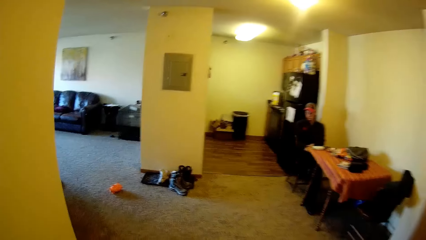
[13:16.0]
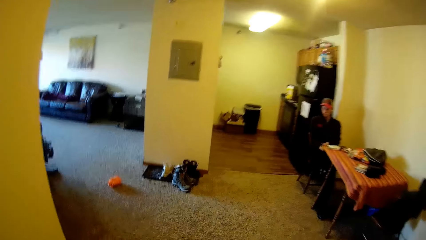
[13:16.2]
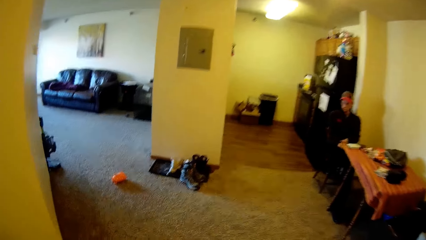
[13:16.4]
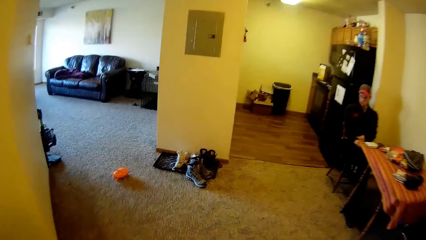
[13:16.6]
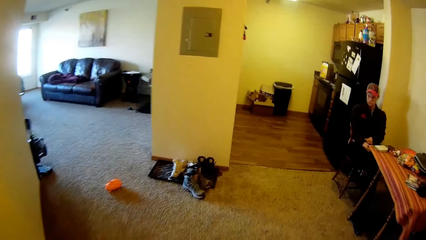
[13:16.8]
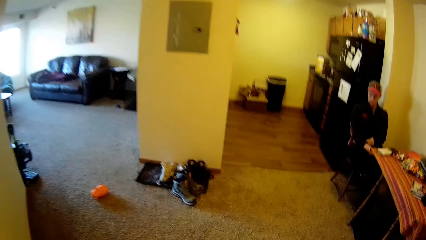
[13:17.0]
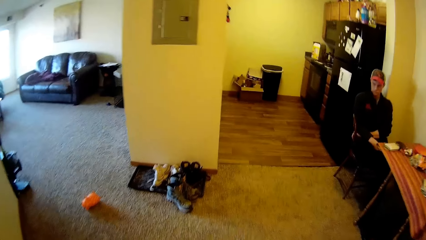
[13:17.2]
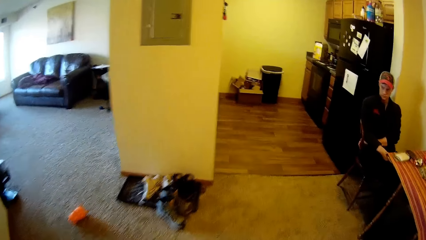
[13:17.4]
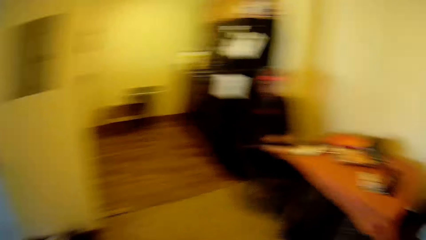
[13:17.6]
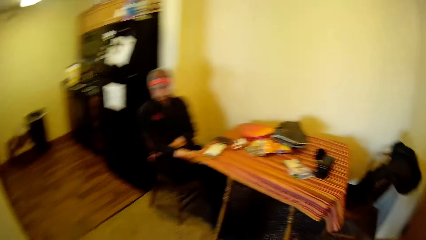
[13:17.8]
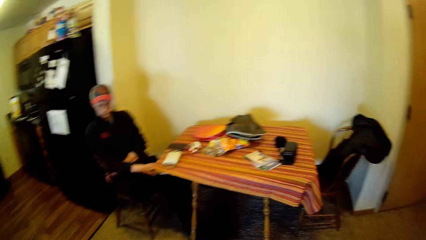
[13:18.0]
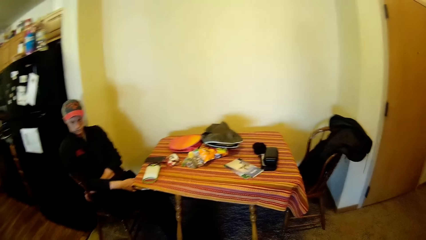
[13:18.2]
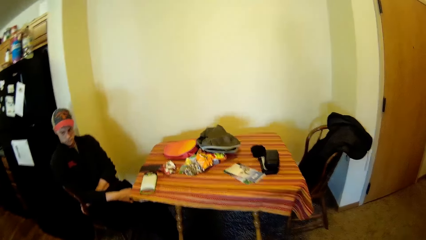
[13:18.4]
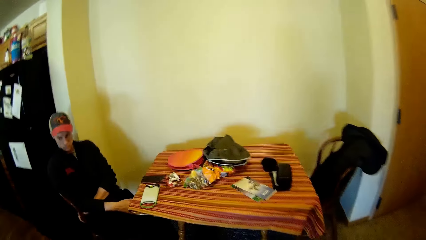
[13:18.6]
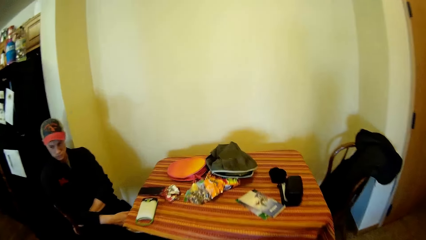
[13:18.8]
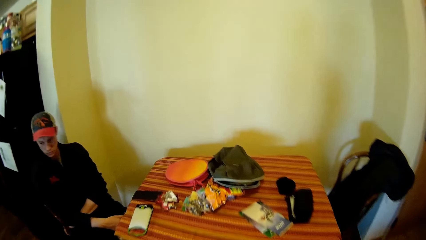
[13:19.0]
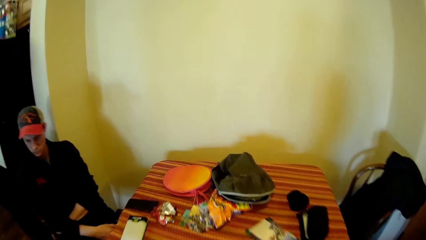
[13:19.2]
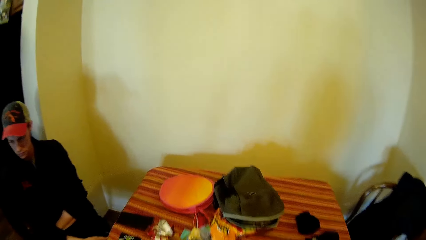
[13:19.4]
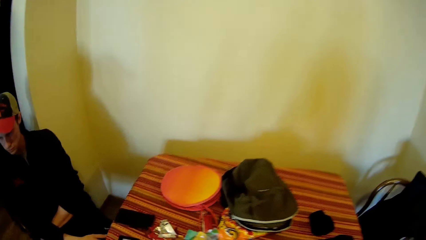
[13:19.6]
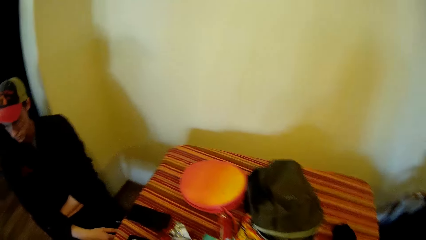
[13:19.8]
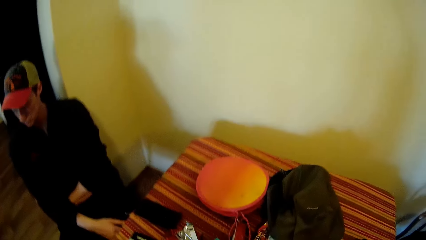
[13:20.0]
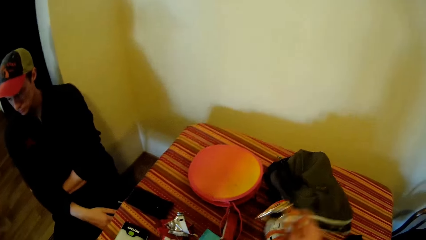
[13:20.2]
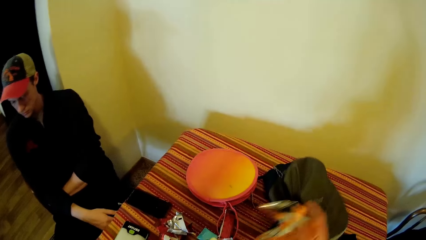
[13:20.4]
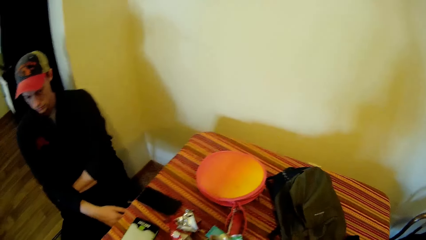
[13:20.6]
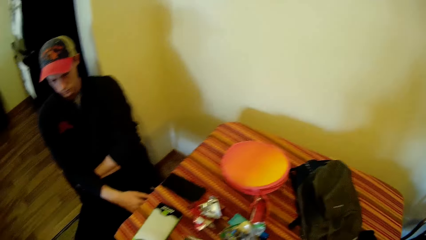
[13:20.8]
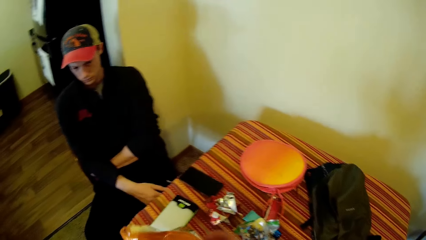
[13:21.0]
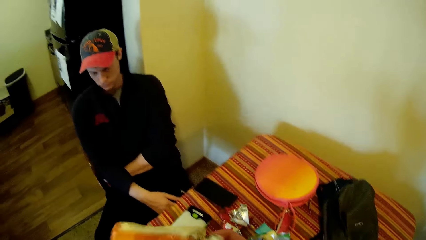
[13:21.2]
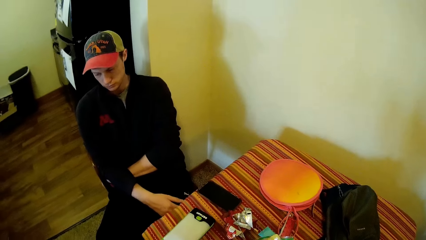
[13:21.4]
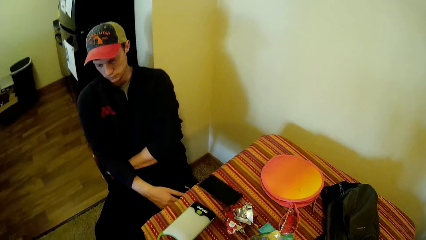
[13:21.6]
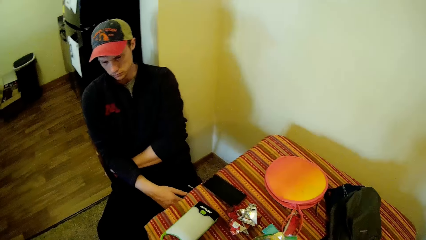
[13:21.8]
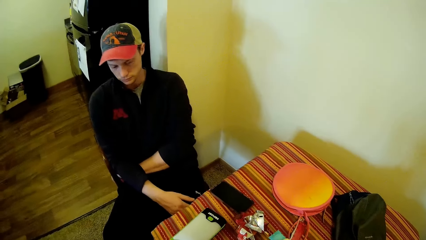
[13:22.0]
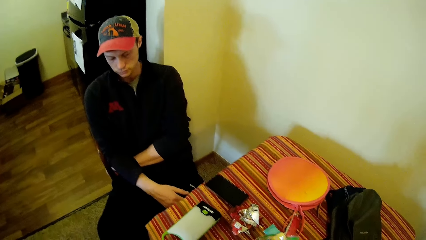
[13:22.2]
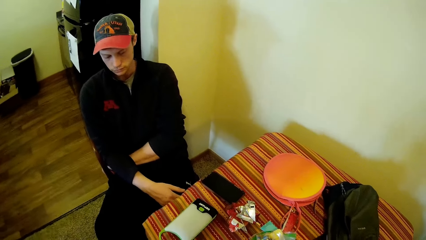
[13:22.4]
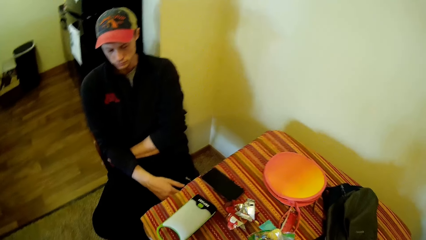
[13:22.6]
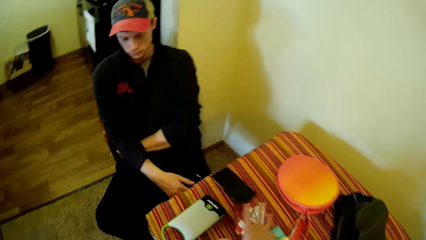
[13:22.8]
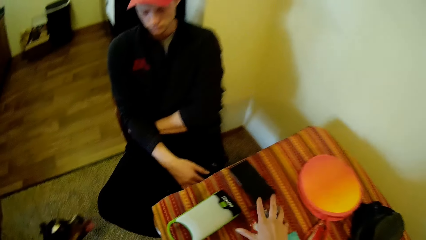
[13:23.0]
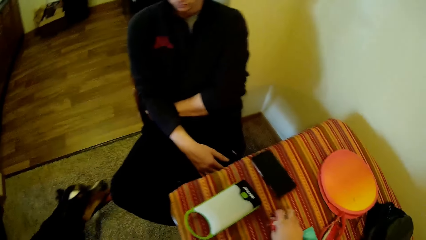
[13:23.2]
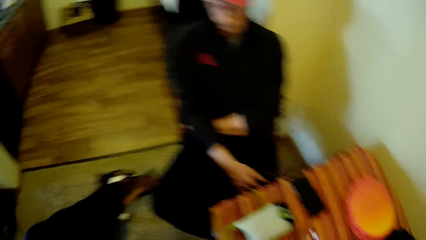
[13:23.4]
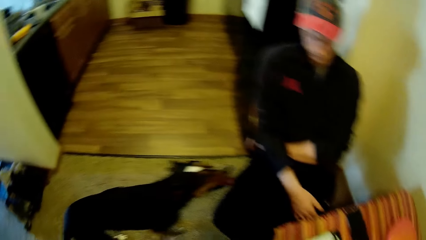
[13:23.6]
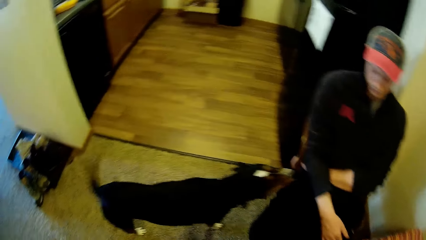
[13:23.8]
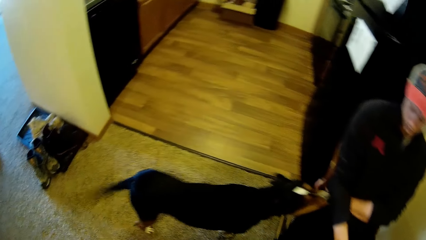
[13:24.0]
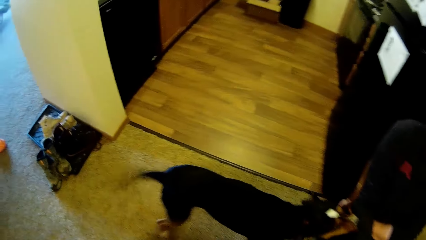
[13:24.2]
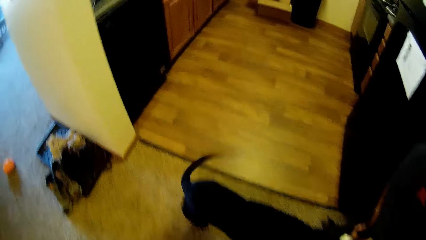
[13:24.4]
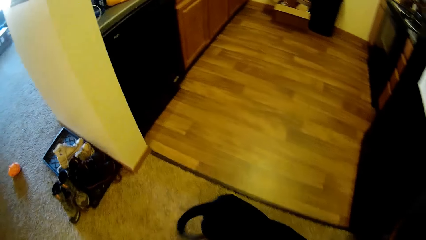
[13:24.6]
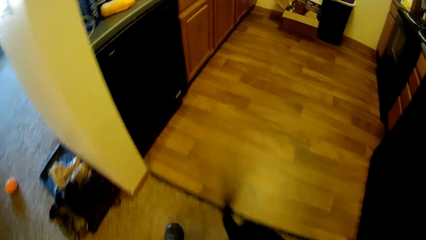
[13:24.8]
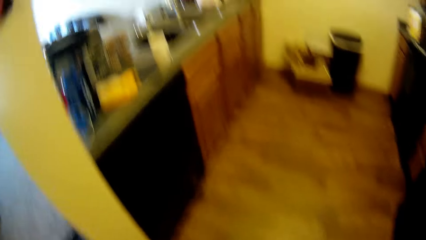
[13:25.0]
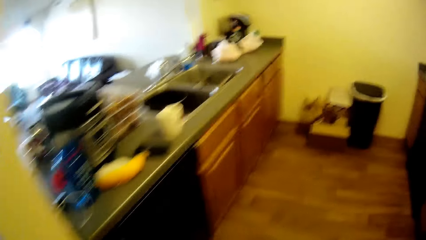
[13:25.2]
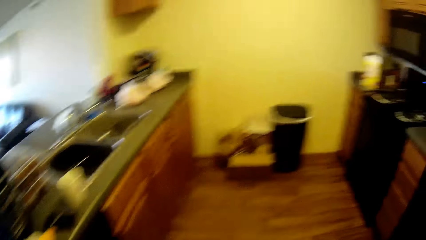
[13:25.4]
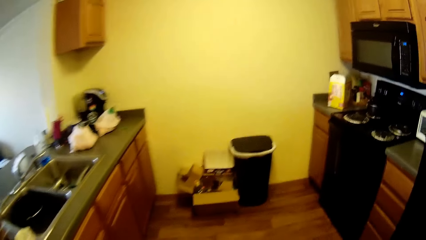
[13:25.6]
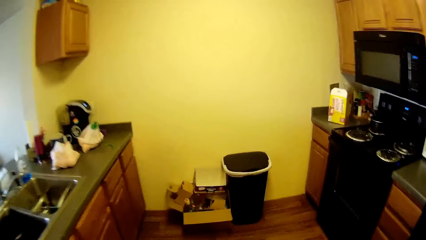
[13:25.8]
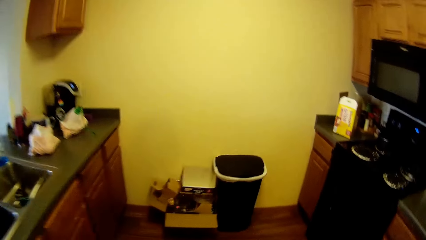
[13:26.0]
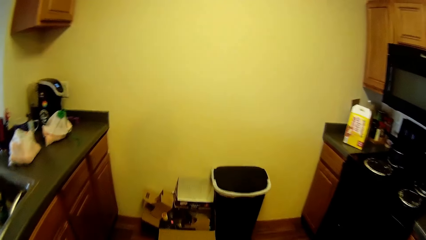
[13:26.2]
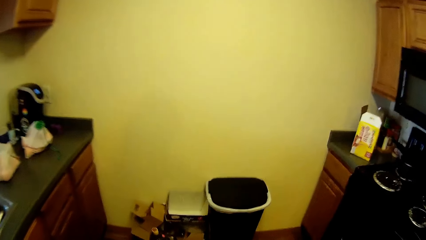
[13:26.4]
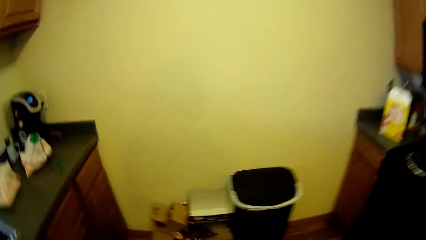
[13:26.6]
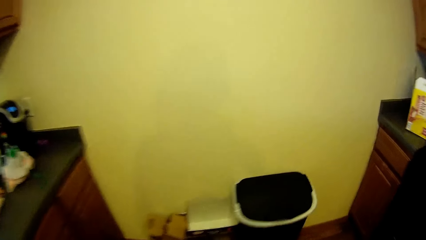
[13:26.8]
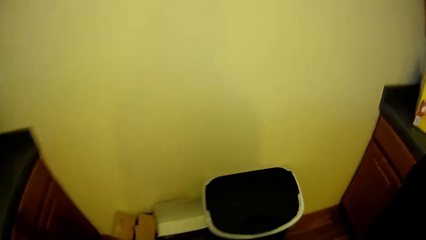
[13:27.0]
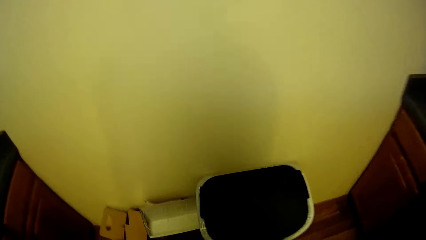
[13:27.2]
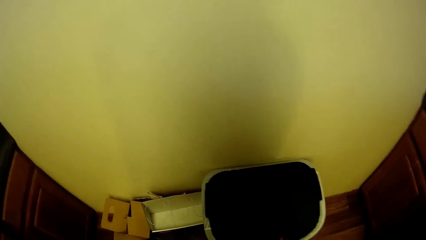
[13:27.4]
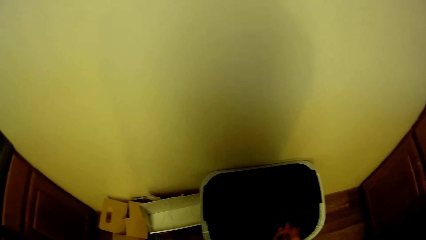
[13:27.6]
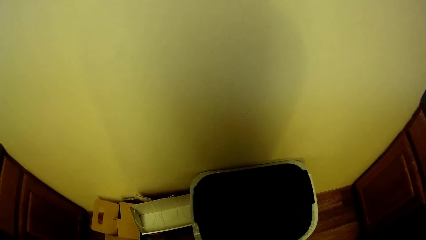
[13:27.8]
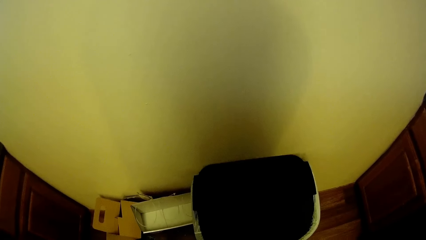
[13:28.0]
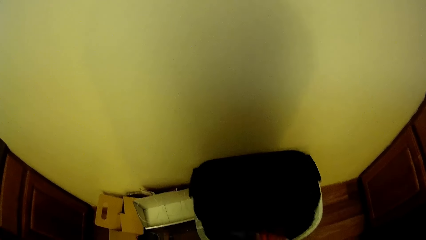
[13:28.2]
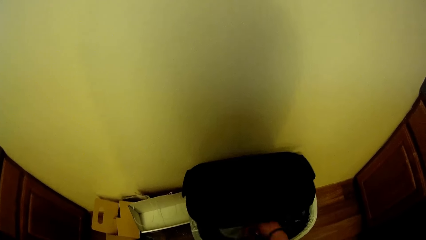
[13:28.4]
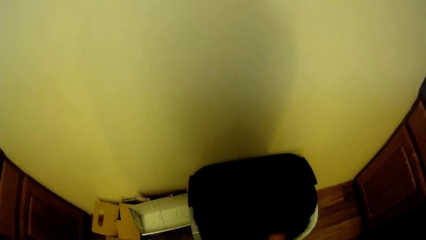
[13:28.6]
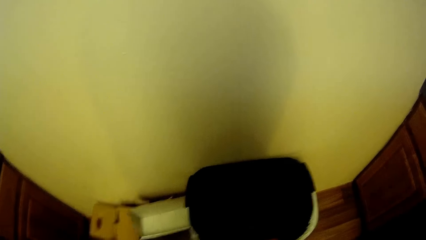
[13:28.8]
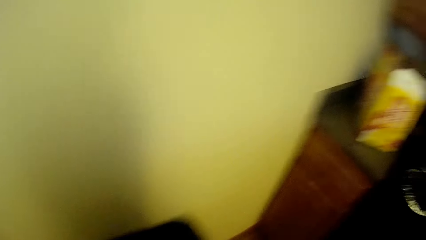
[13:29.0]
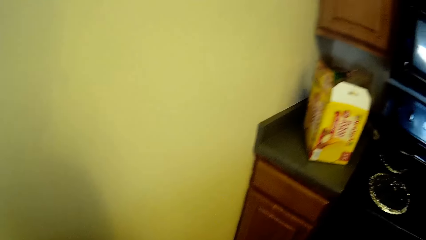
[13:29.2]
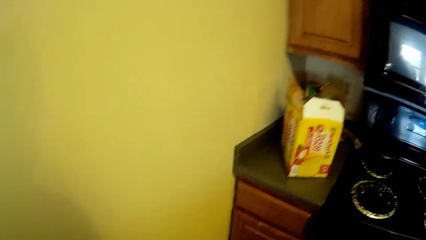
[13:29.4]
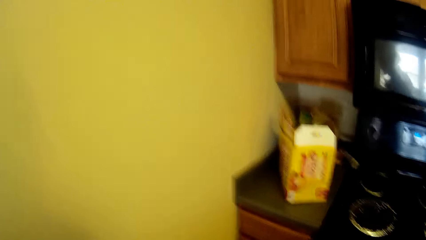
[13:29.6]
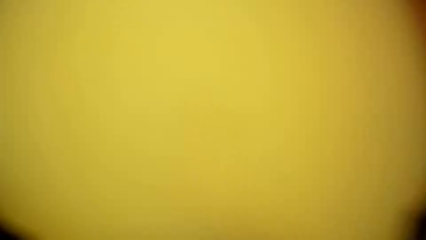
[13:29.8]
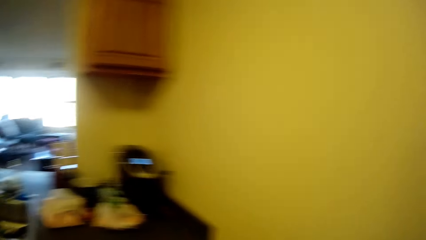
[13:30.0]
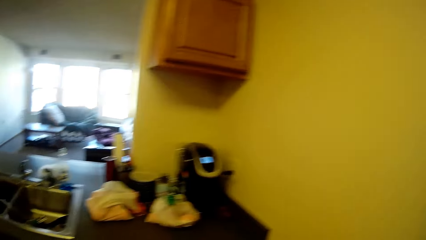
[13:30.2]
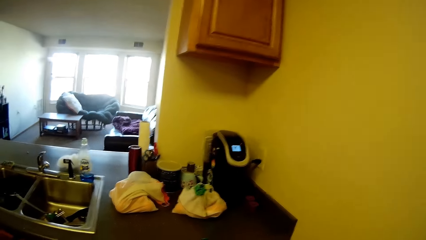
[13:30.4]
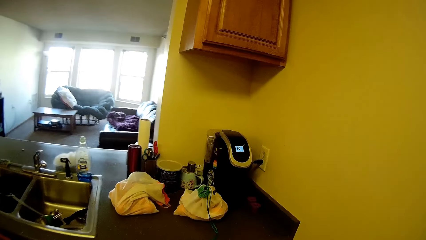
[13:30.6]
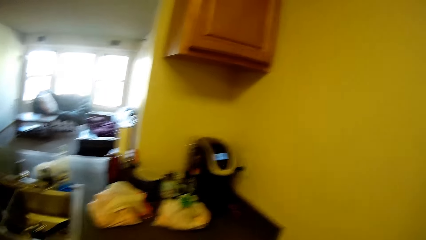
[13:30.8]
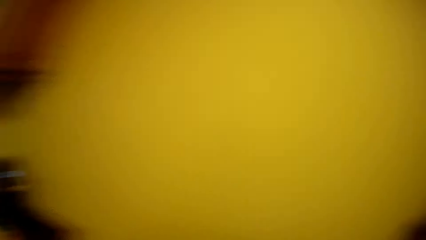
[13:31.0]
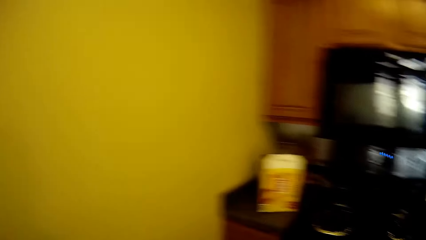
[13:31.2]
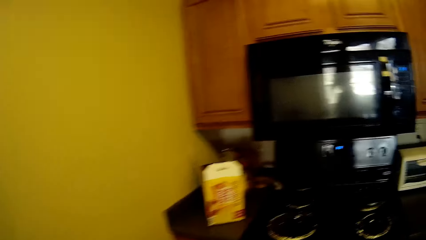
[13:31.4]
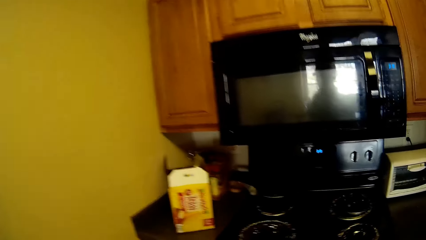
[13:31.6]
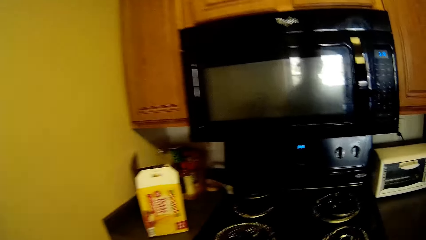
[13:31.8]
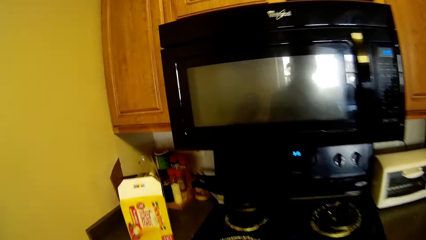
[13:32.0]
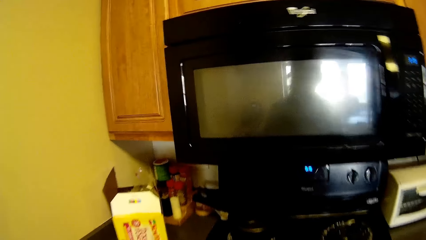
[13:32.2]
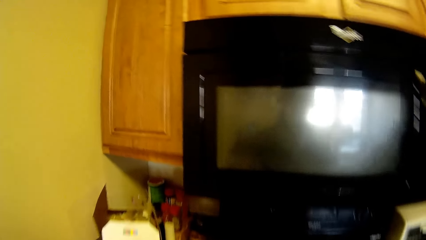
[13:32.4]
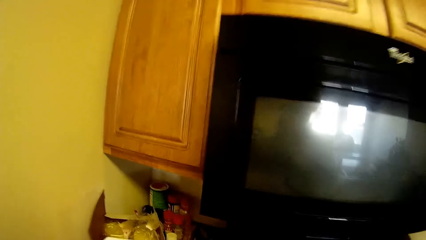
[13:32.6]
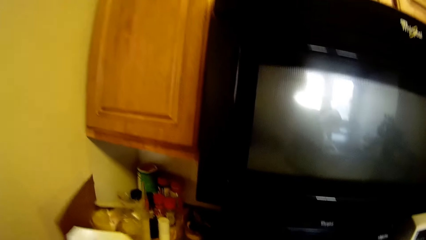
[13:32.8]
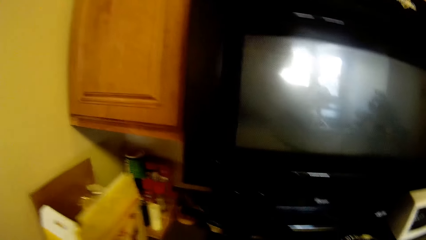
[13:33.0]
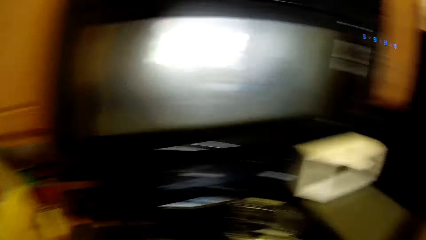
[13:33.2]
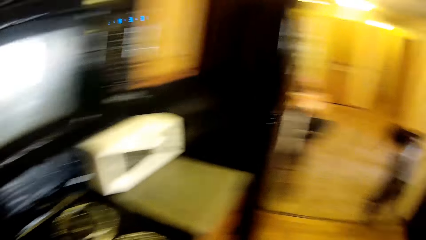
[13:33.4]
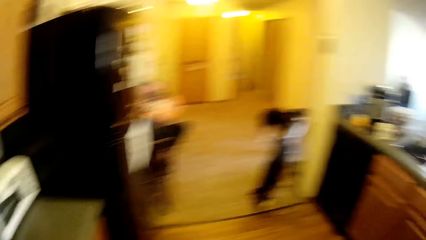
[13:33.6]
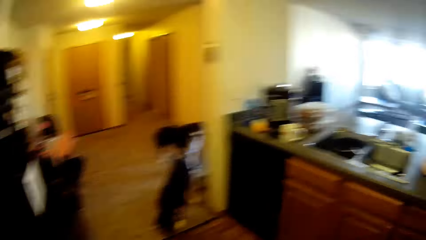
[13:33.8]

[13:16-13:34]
The camera wearer picks a snack wrapper or paper from the table. They hold the paper. They pick another snack wrapper from the table. They walk toward the dust bin. They throw the wrappers in the waste bin. They open the dust bin. They look around the kitchen. They adjust the position of a carton on the kitchen slab.
